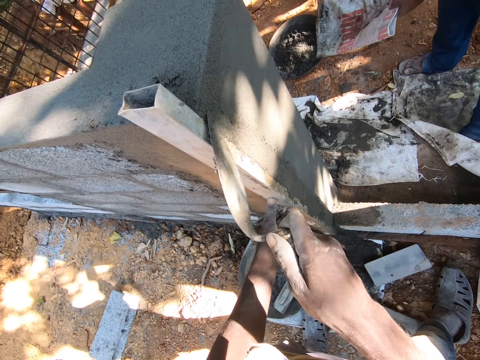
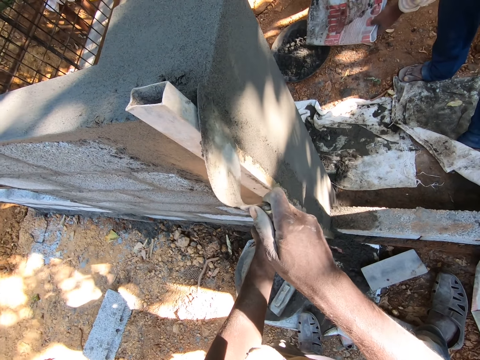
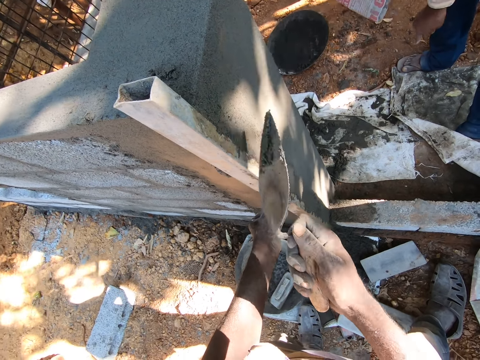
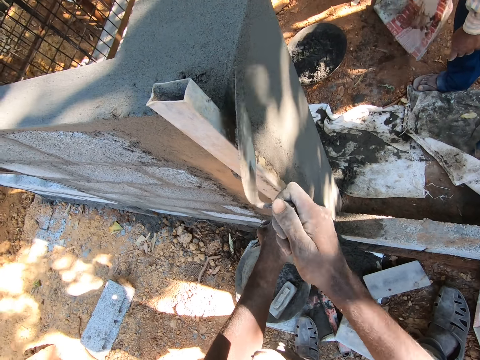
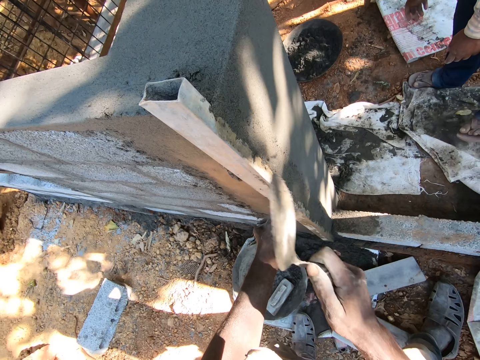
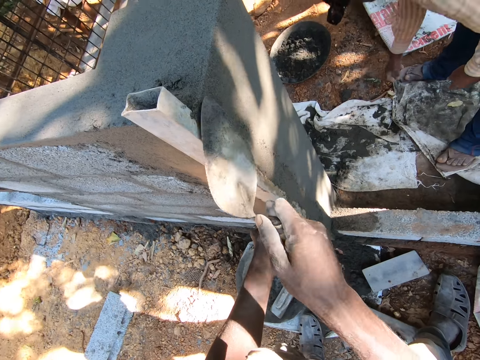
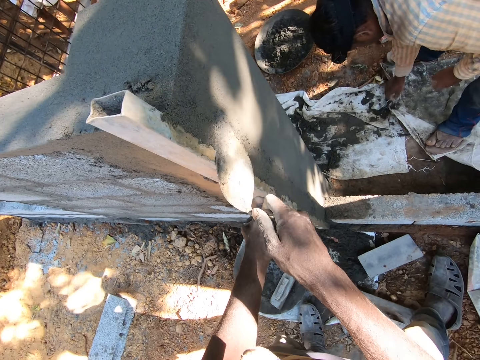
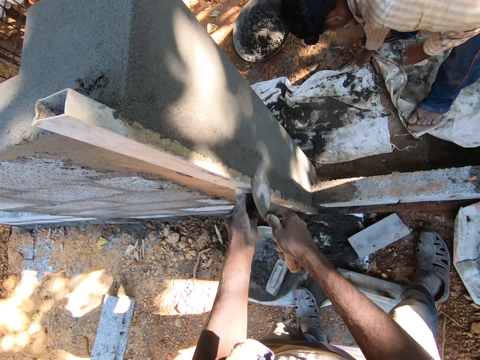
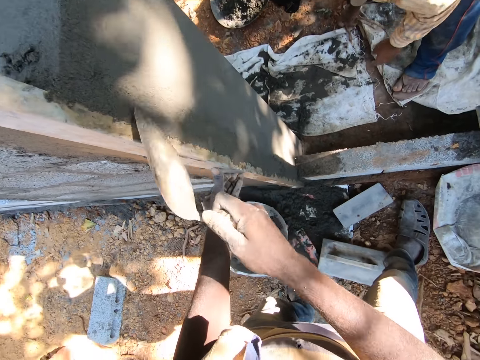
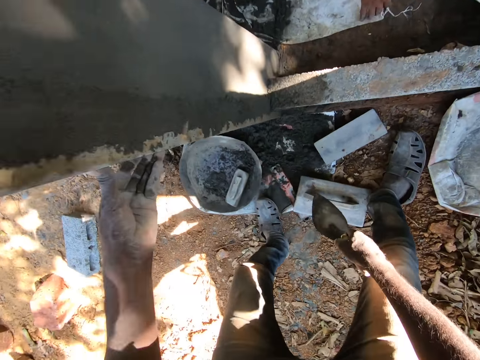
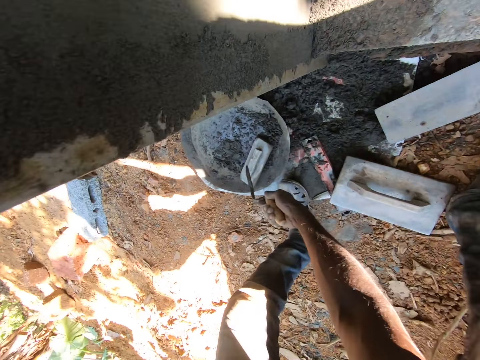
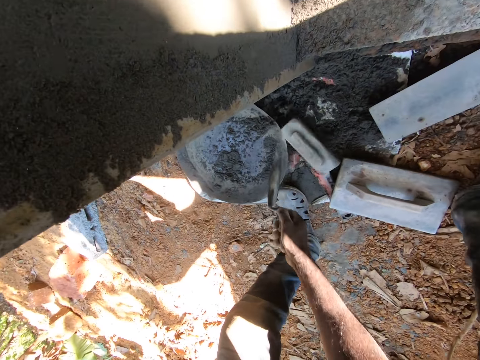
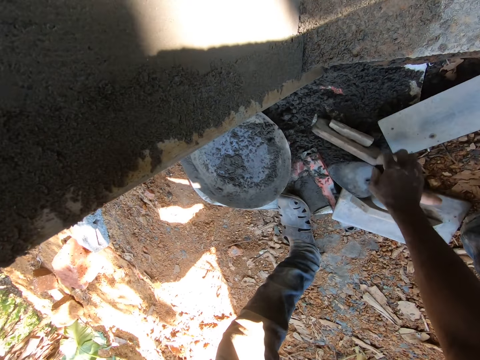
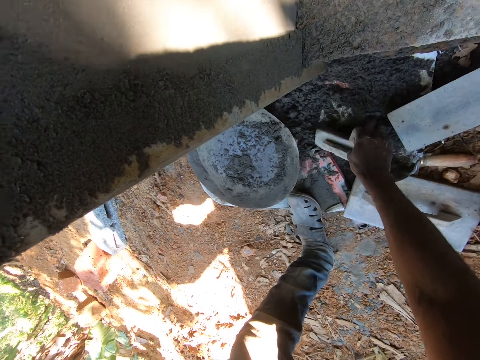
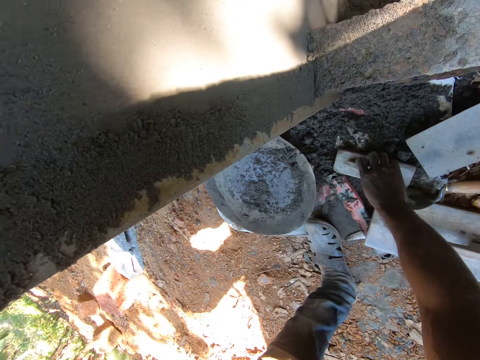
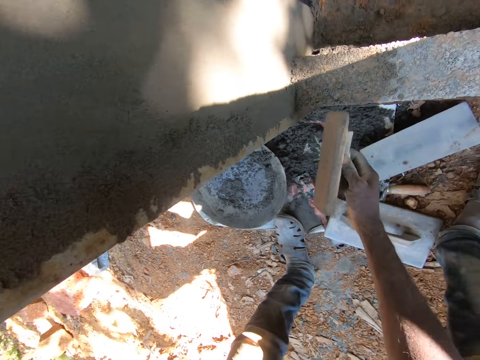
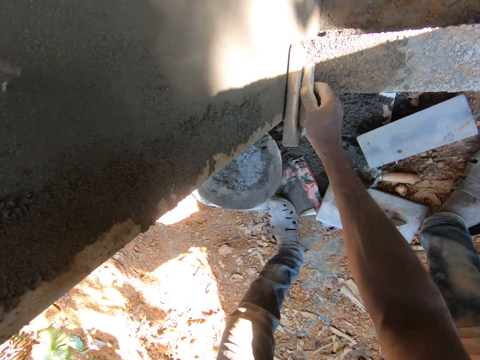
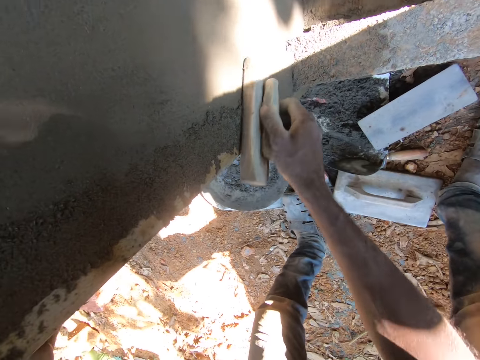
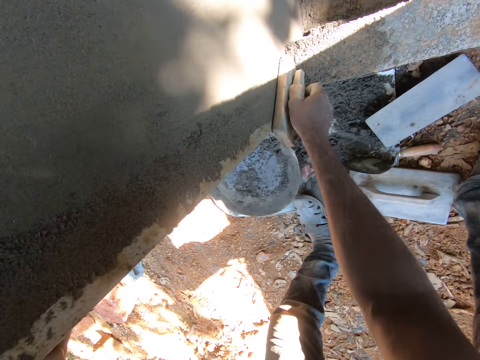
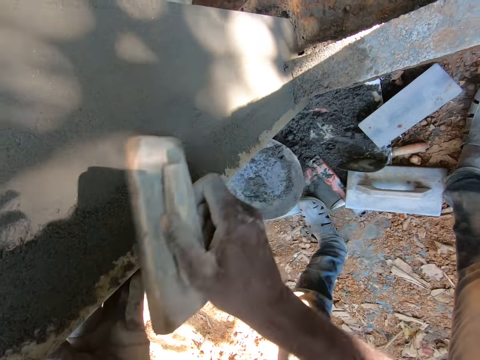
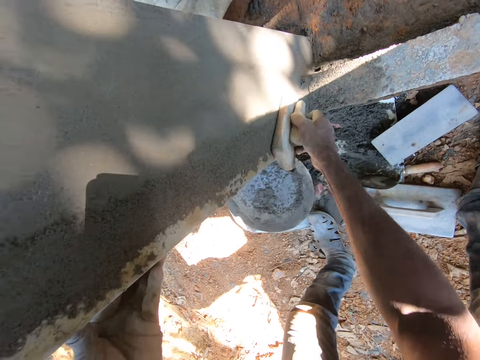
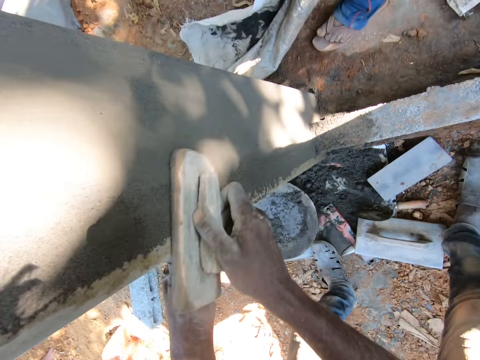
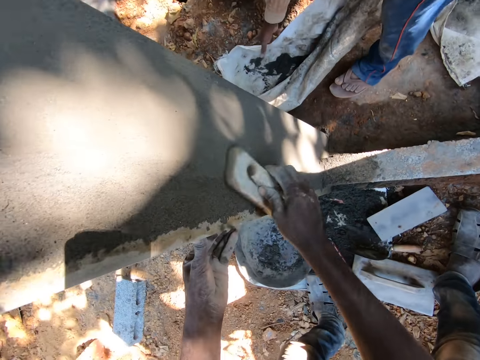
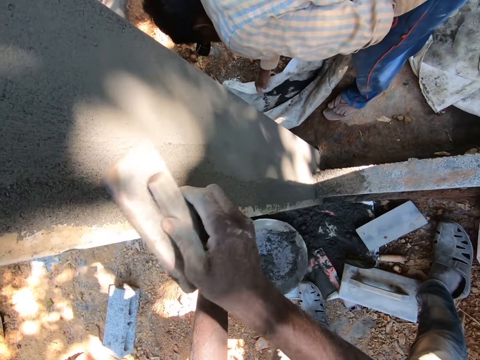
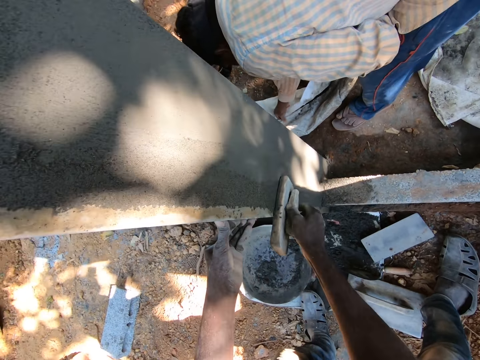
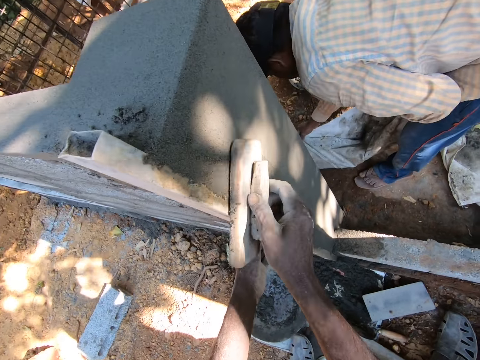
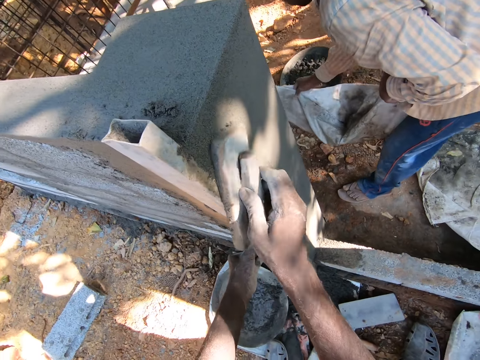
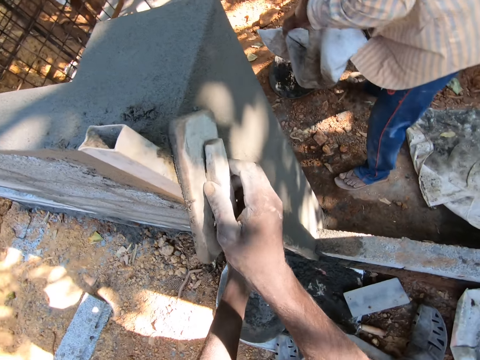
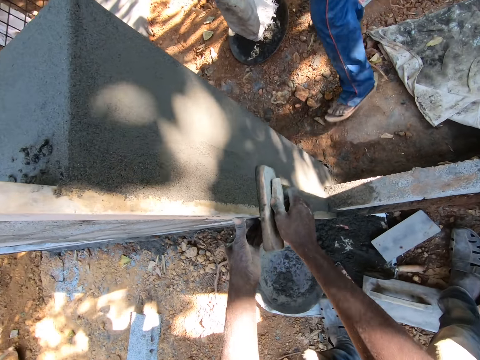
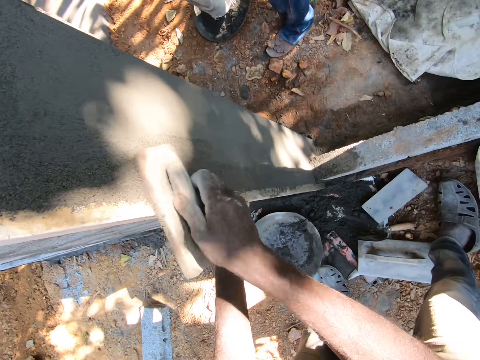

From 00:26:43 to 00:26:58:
The camera wearer removes the wooden float from the head pan on the floor with the brick trowel in his right hand. He moves the trowel from the metal rod. He drops the brick trowel in his right hand on the floor. He picks up the wooden float from the floor with his right hand. He smoothens the plastered wall with the wooden float in his right hand. A man carries a sack from the floor with his hands.

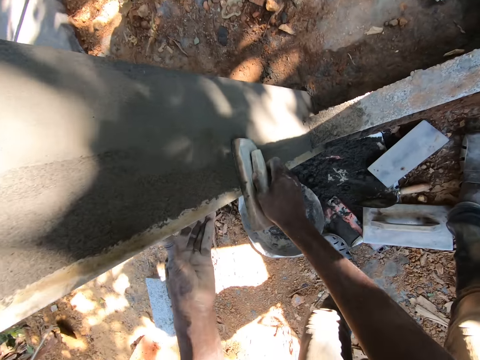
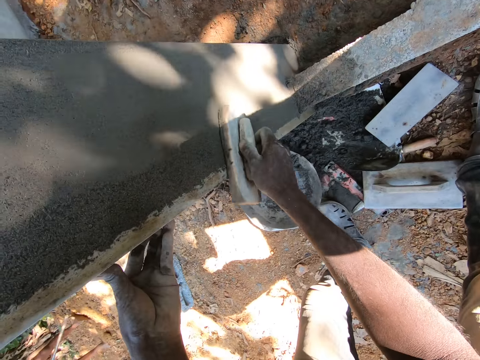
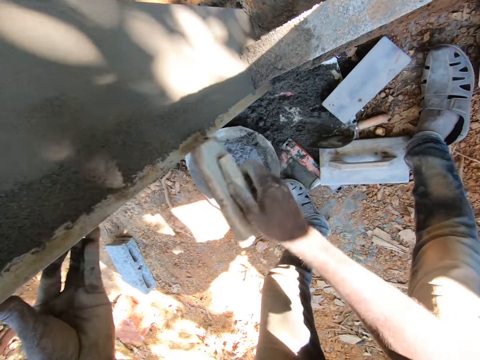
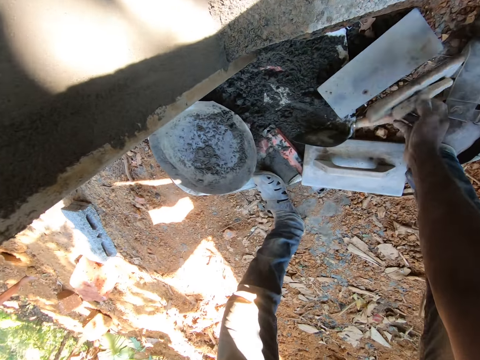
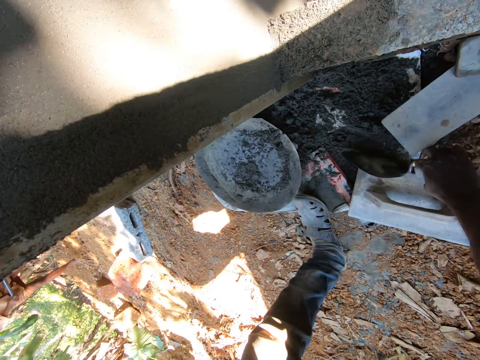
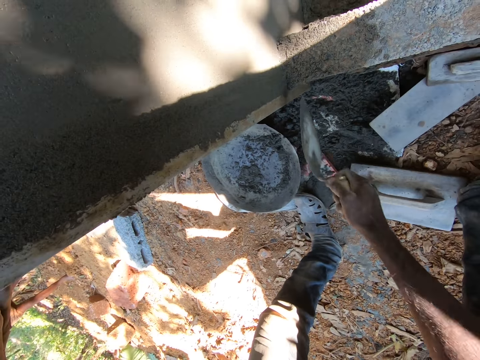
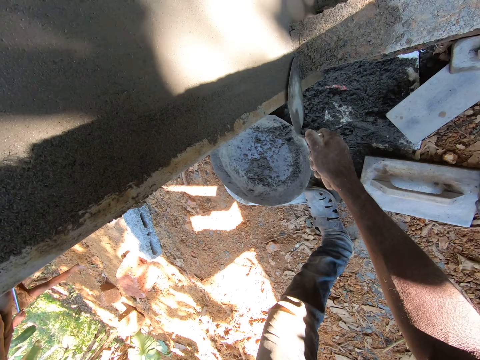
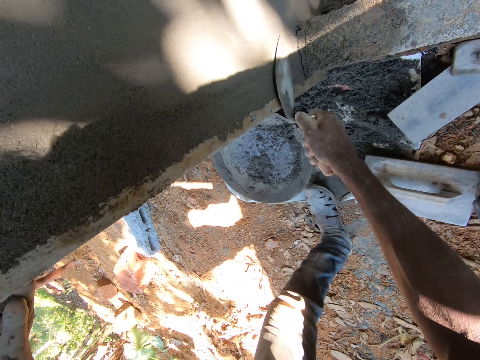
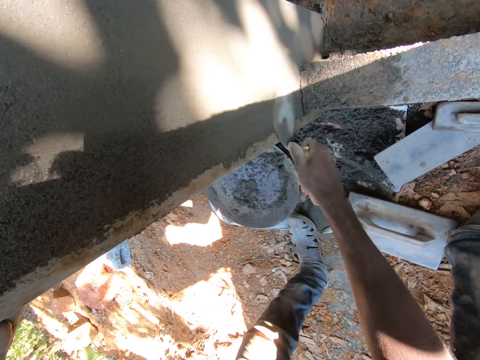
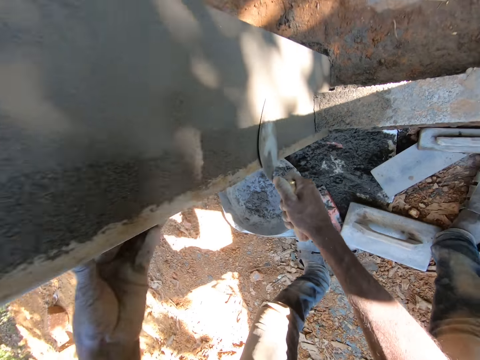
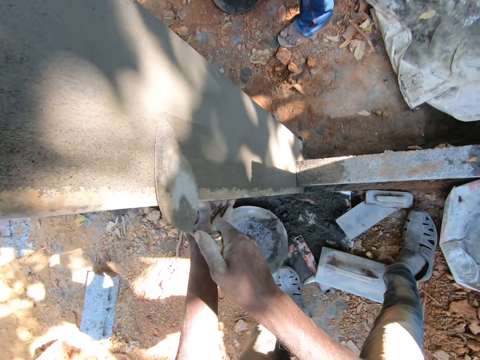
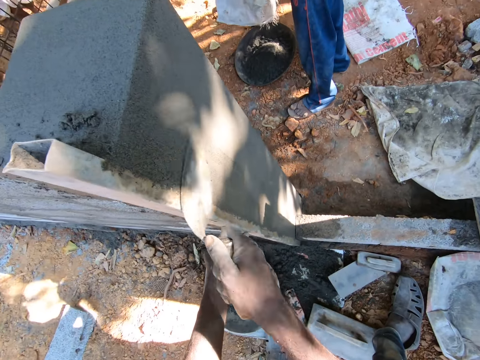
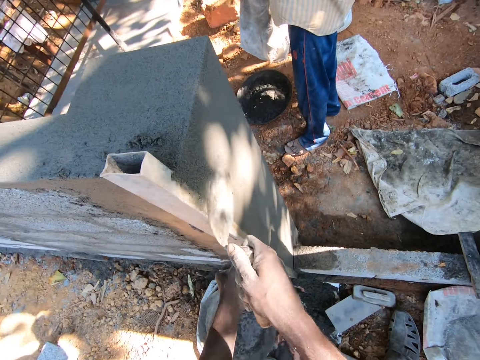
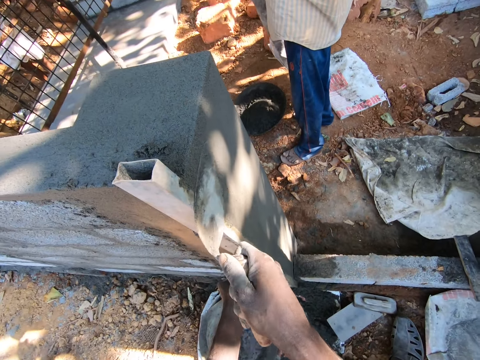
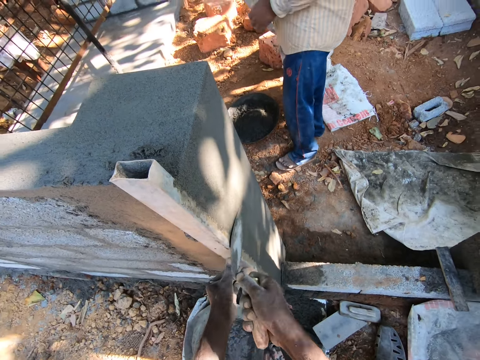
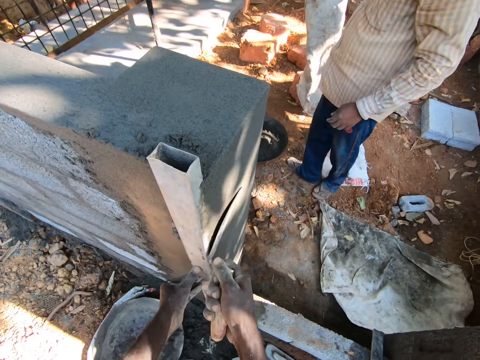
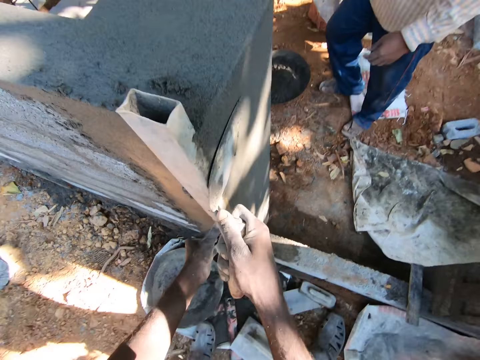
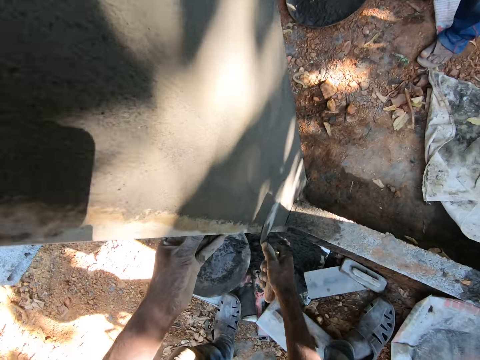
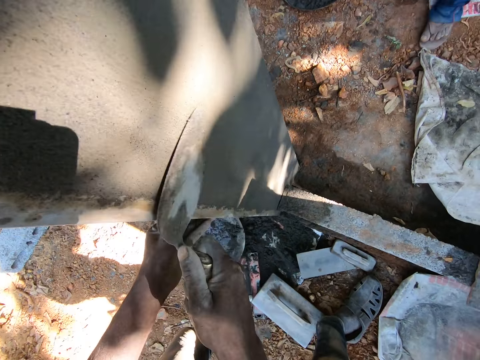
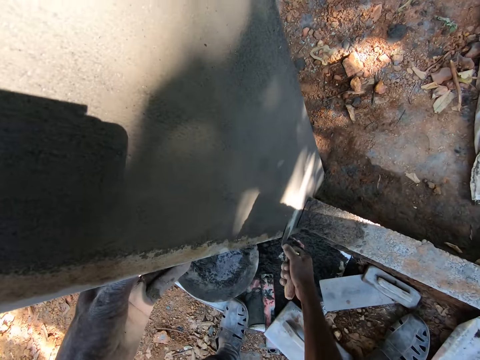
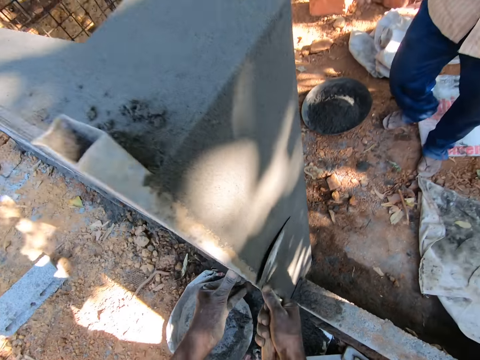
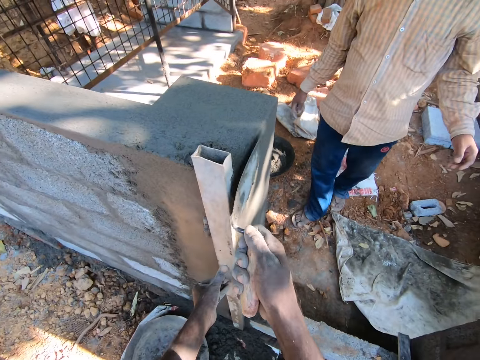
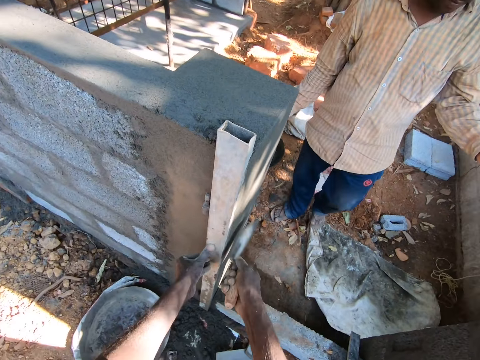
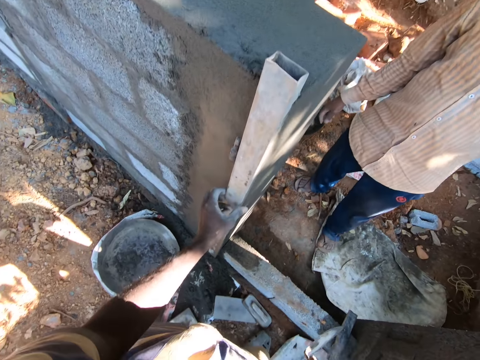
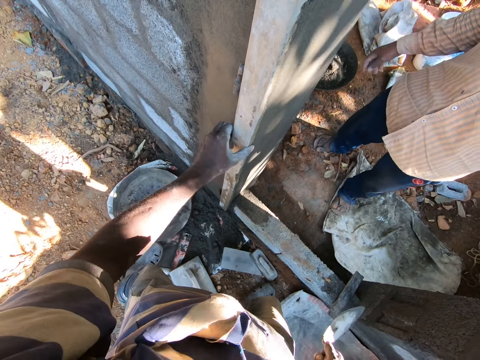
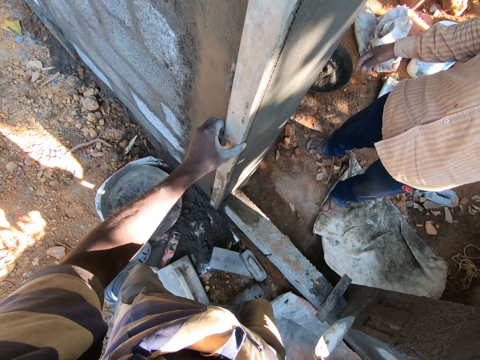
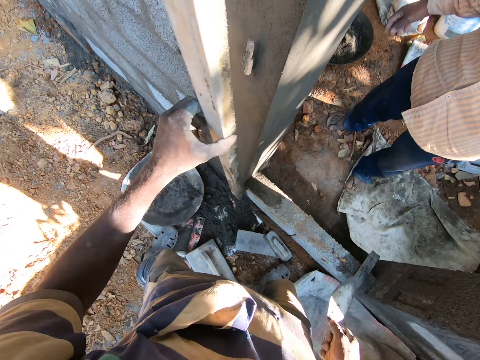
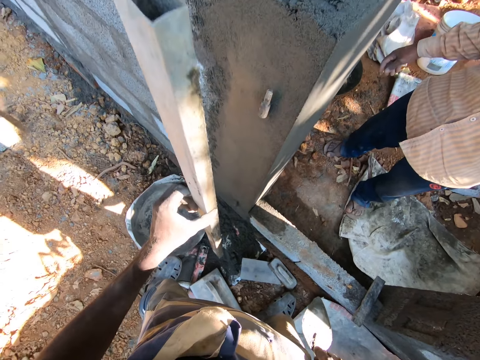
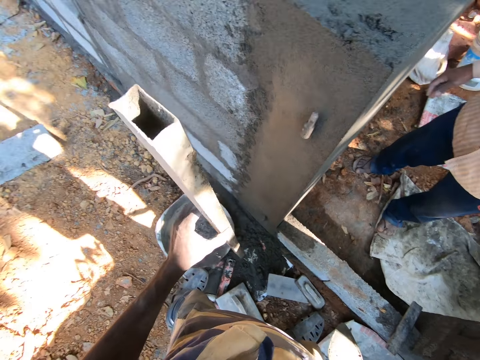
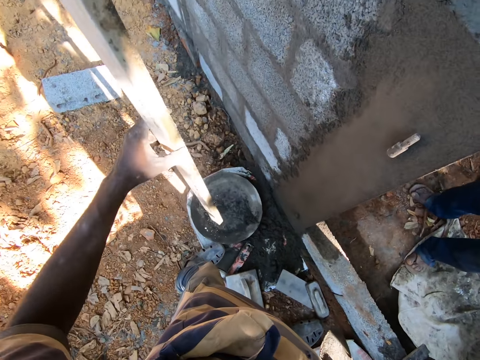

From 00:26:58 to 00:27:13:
The camera wearer drops the wooden float in his right hand on the floor. He picks up the brick trowel from the floor with his right hand. He smoothens the wall with the brick trowel in his right hand. He removes the aluminum rod from the wall with his left hand.
